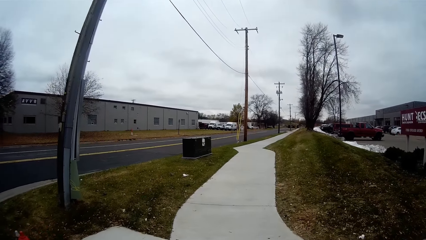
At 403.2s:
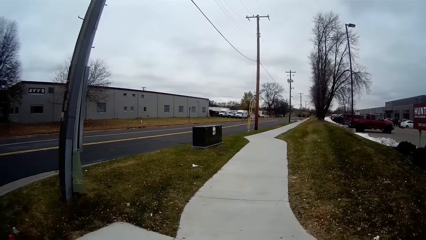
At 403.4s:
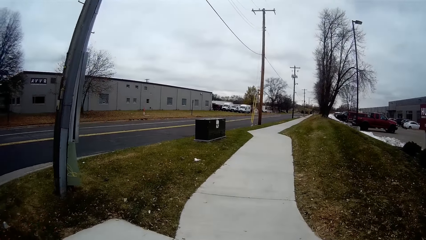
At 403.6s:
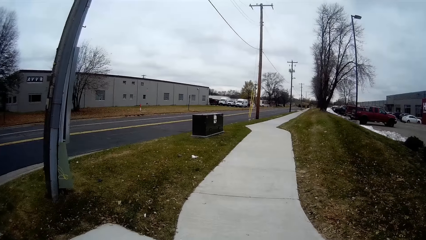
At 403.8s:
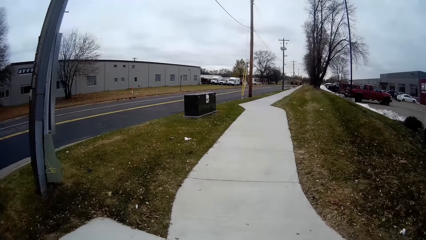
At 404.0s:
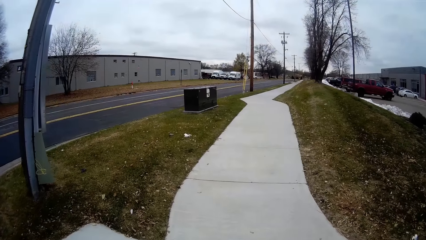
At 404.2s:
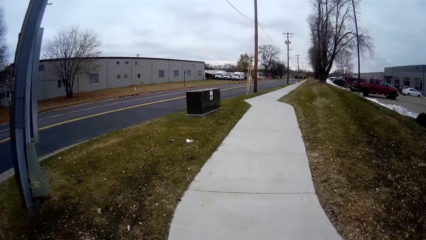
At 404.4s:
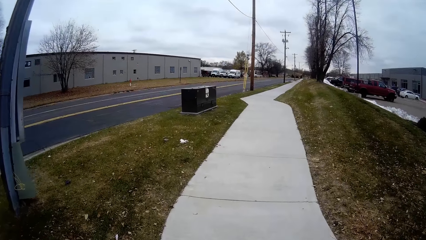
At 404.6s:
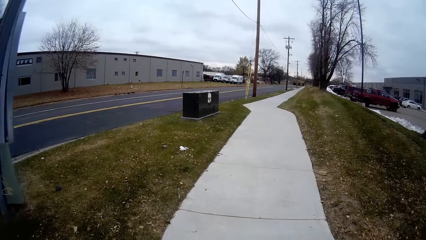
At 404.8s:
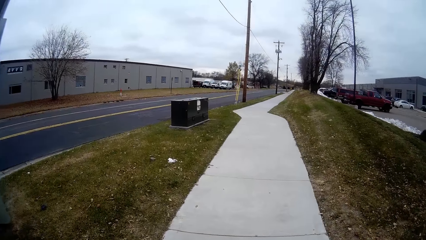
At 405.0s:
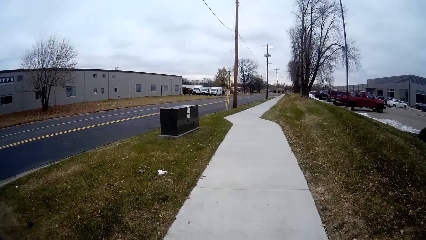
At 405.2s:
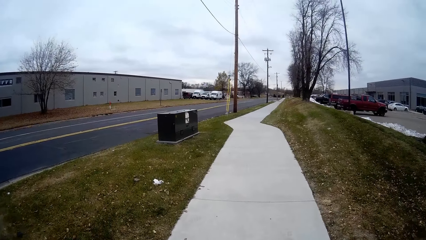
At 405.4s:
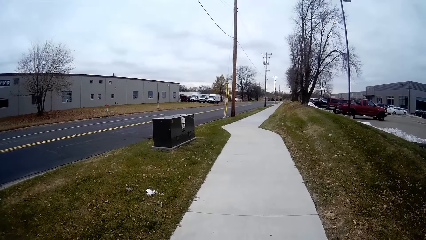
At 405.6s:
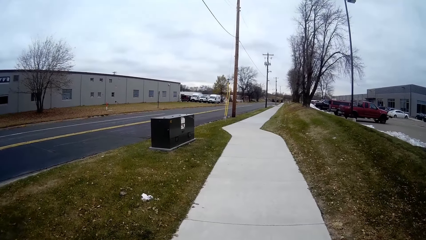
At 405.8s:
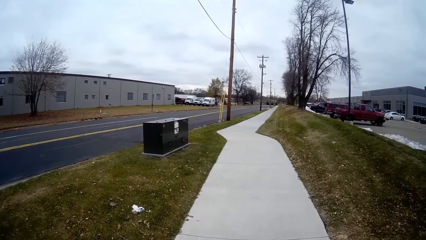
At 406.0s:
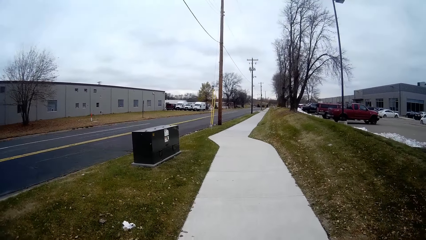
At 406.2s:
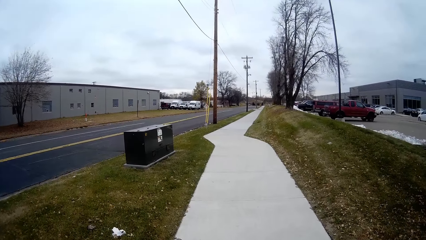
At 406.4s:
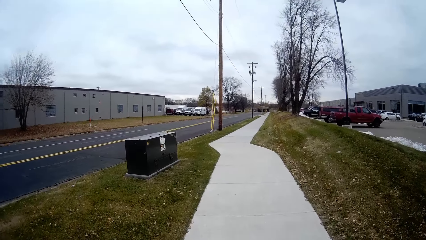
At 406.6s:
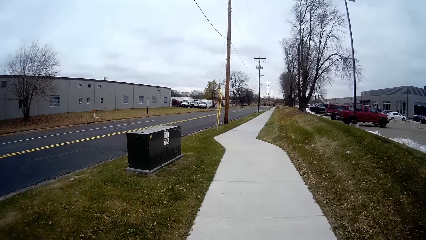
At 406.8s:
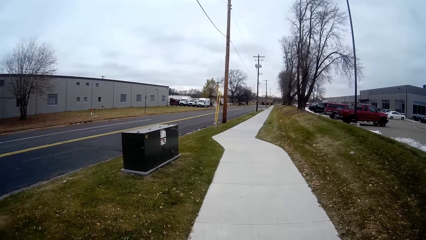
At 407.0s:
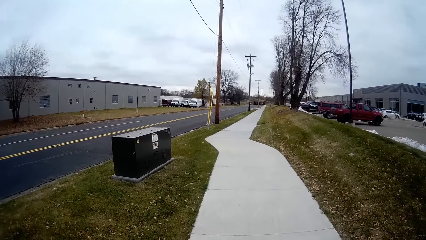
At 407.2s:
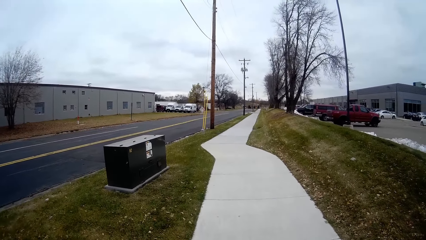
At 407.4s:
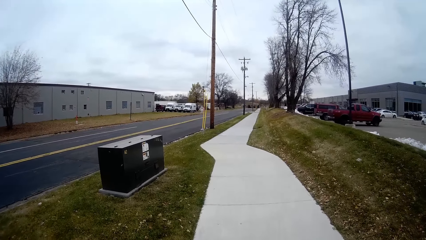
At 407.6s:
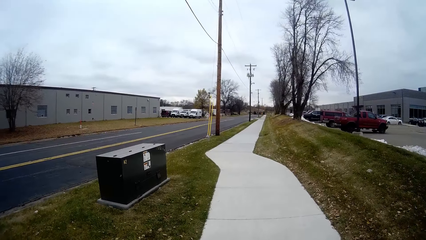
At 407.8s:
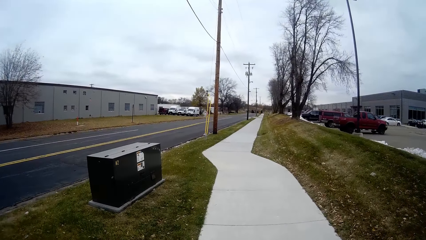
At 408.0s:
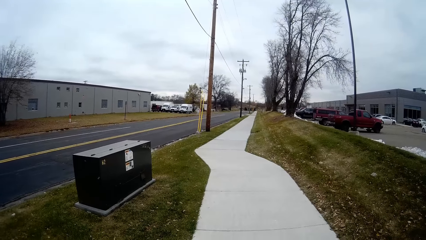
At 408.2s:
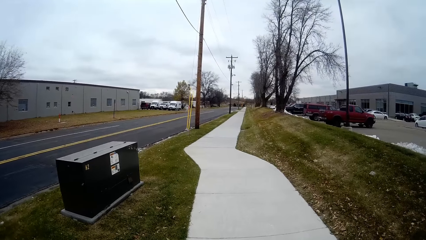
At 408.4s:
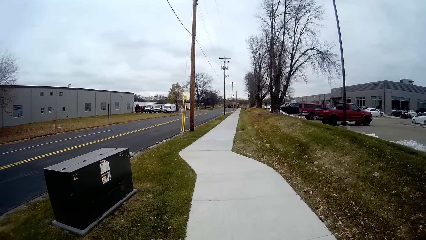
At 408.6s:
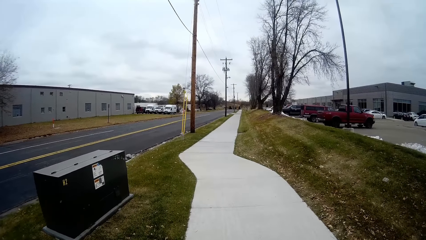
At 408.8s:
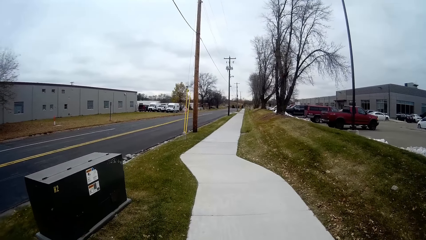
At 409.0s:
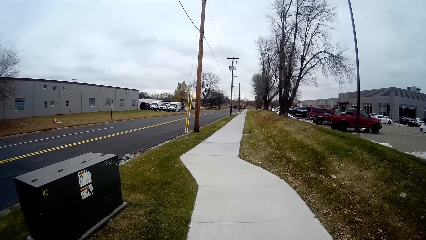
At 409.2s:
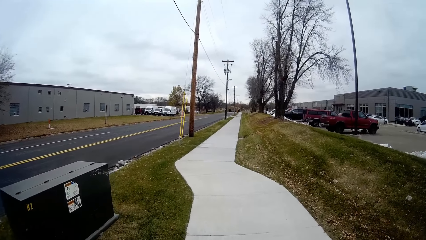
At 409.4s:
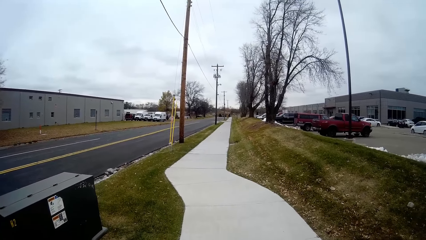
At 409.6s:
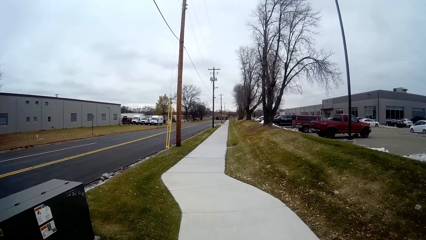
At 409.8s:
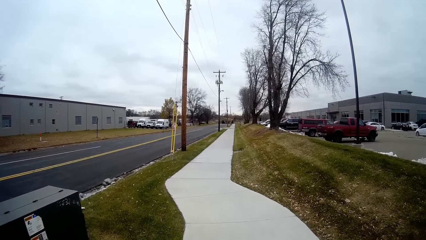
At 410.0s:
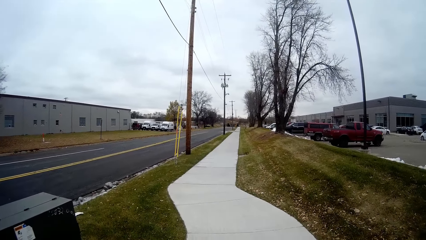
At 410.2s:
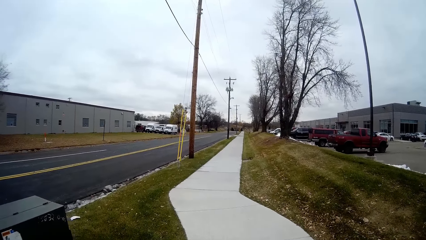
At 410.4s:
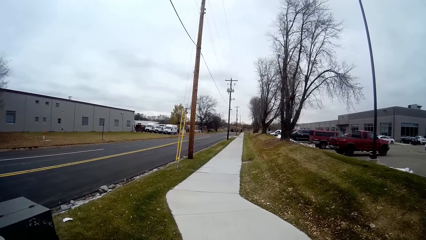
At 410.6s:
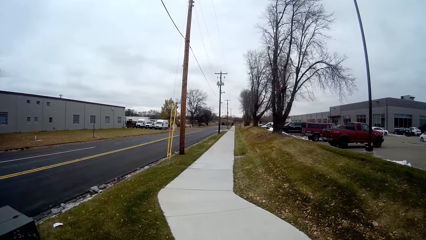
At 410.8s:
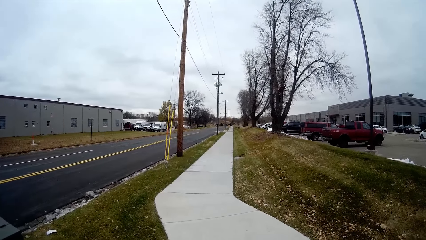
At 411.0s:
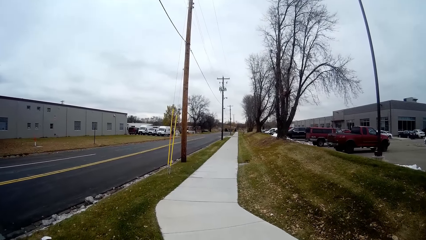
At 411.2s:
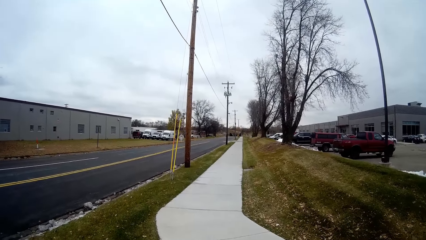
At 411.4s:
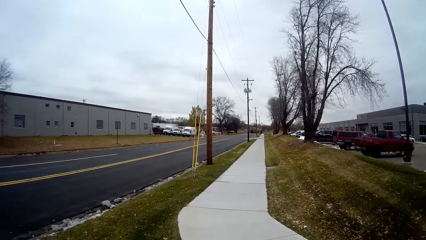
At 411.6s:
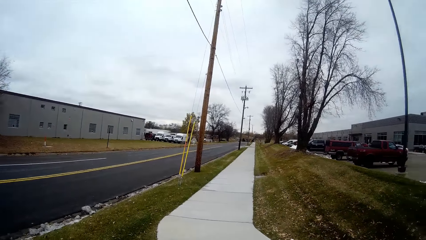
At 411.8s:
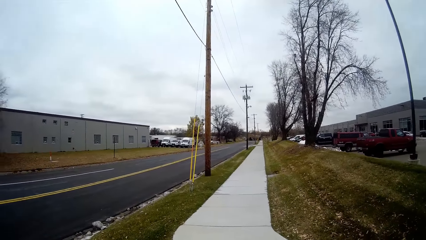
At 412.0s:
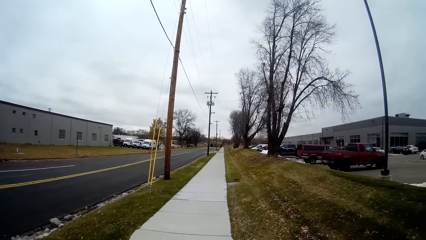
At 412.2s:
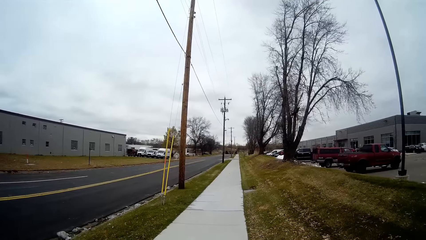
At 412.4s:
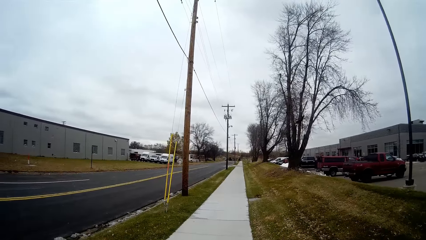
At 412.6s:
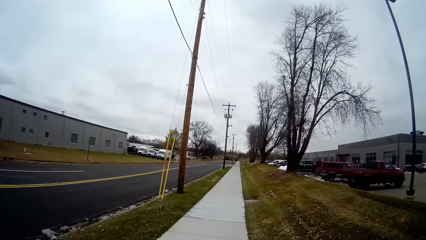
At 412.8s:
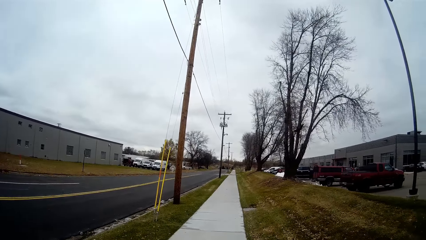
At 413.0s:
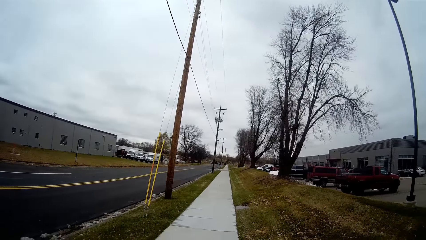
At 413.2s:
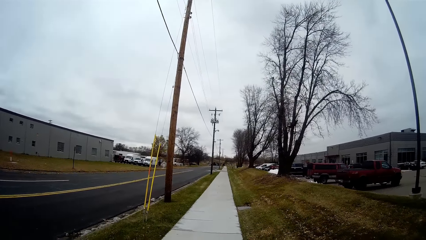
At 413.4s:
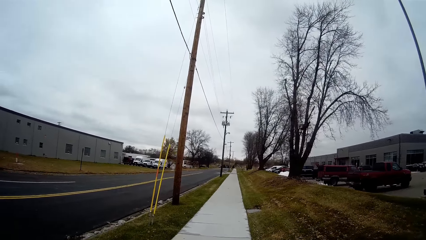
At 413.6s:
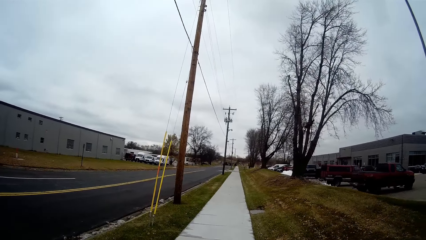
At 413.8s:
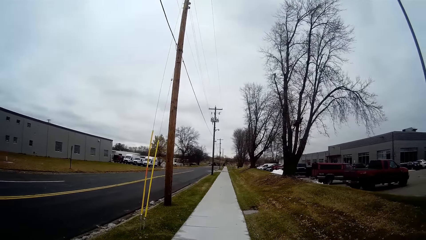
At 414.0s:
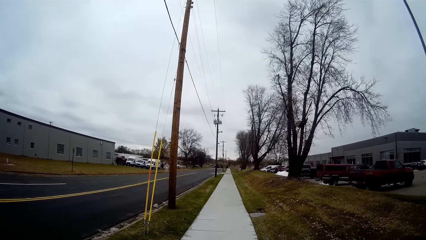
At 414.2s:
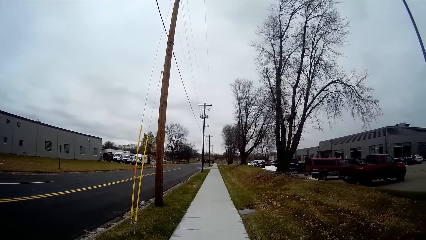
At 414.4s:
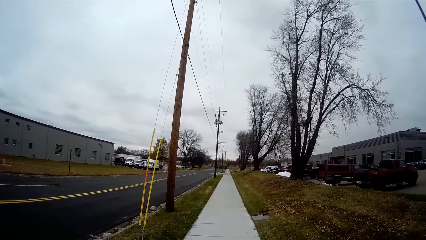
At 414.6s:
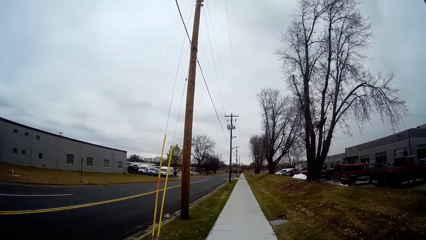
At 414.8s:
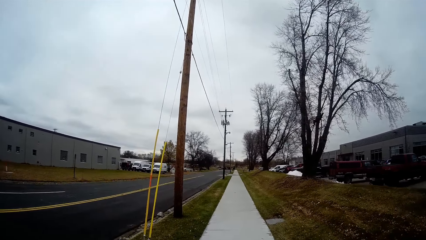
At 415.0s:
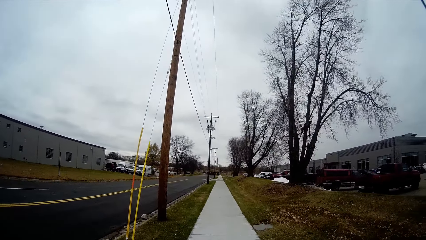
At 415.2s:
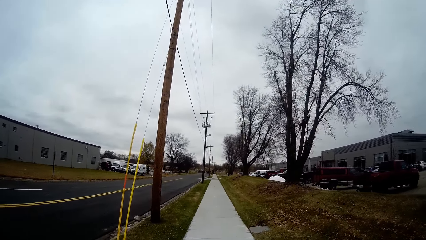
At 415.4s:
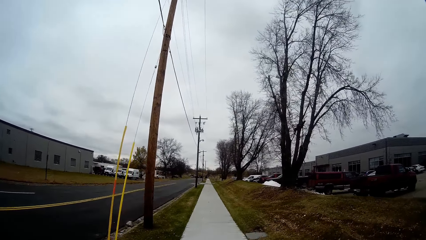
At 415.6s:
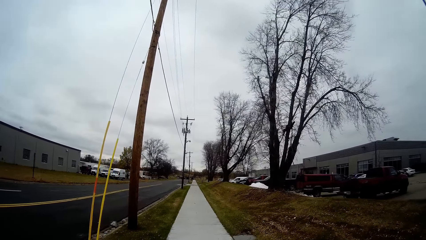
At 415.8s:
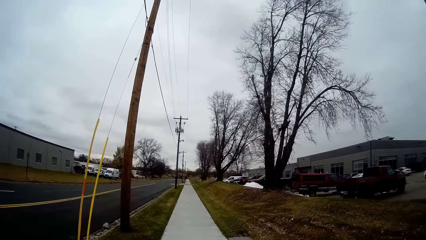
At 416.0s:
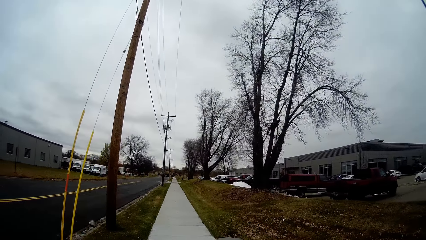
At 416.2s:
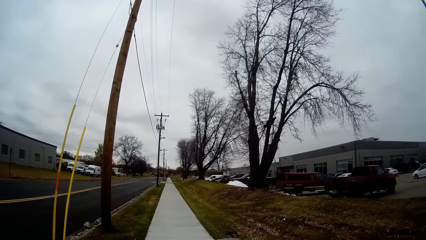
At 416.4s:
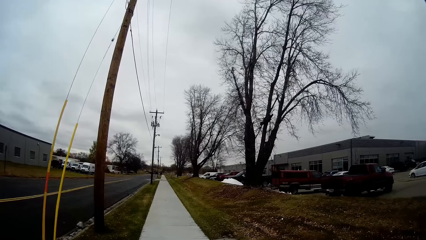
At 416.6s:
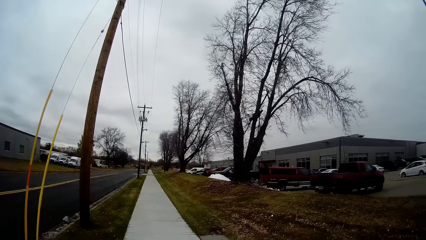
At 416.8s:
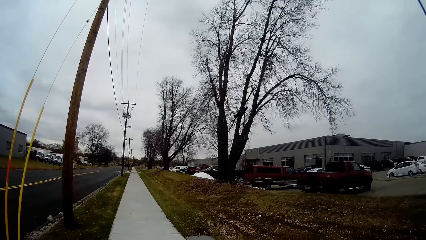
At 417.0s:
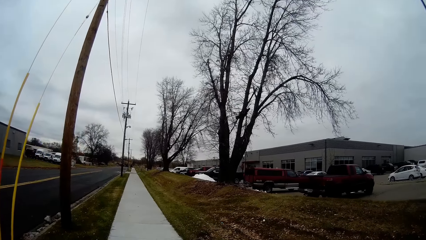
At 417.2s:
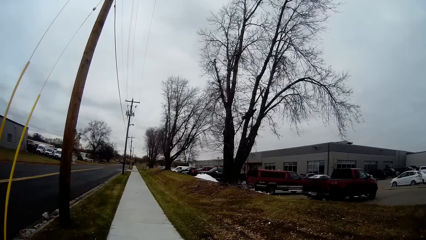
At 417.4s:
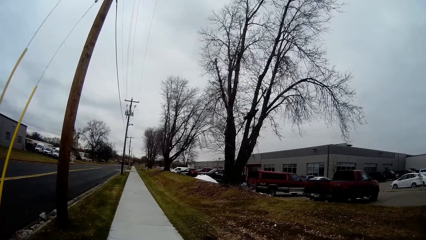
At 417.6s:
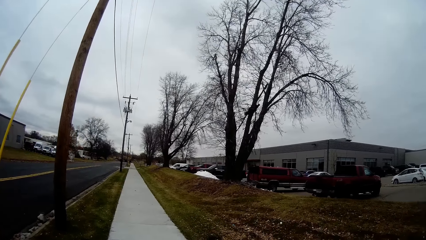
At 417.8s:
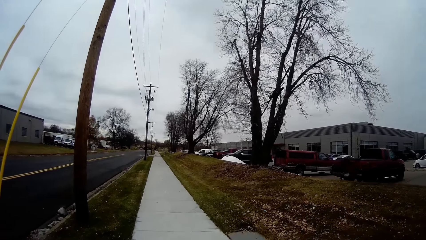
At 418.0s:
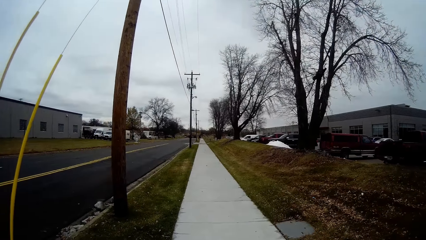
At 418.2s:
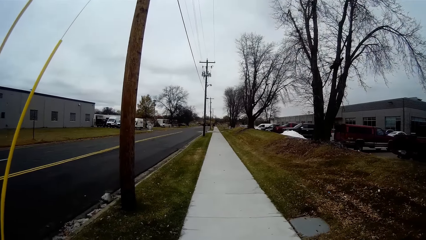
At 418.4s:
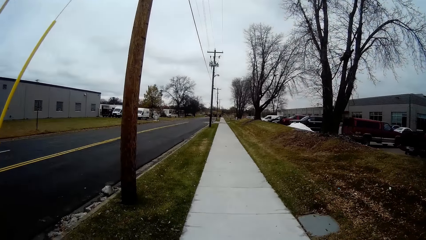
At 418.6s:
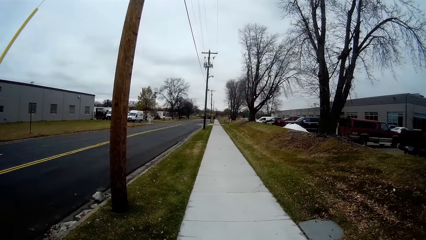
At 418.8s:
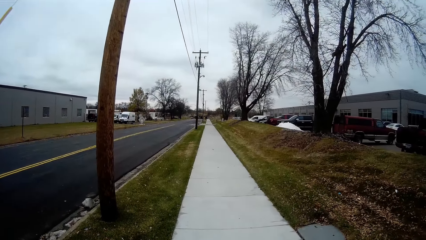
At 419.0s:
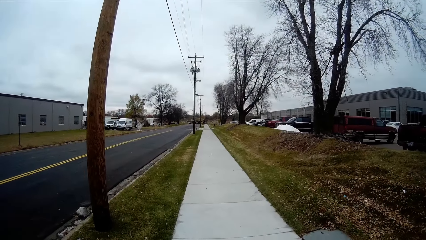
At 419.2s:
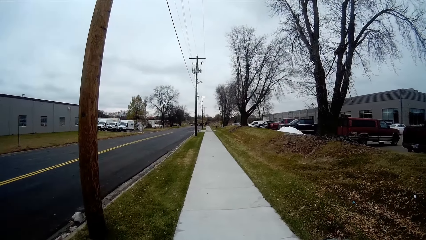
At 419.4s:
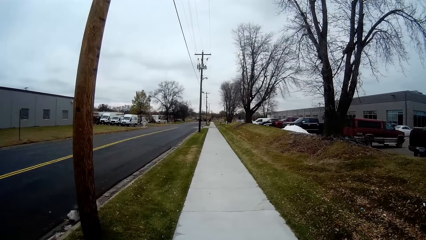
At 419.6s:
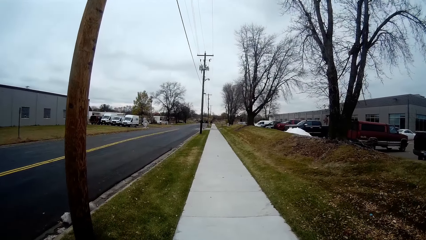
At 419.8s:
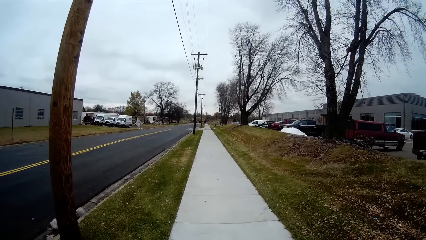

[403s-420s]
The camera wearer walks down another pathway with the man.
